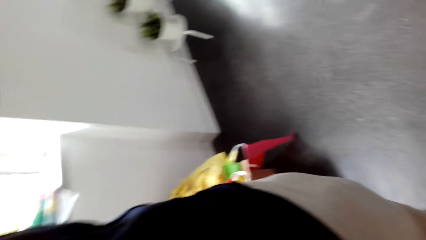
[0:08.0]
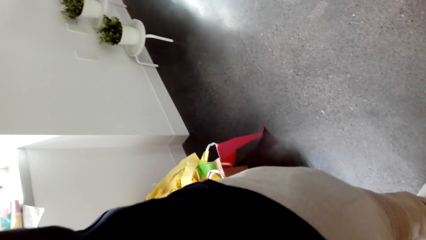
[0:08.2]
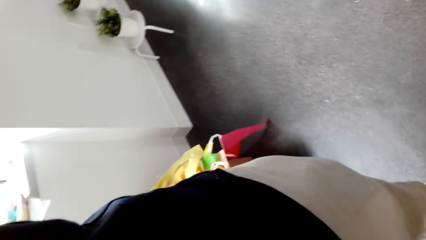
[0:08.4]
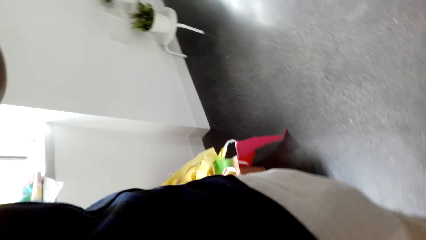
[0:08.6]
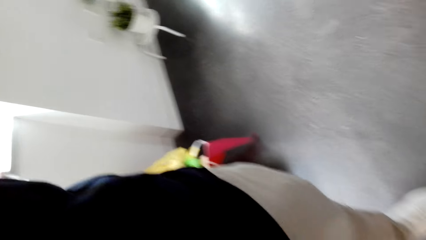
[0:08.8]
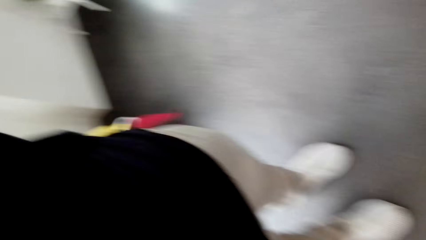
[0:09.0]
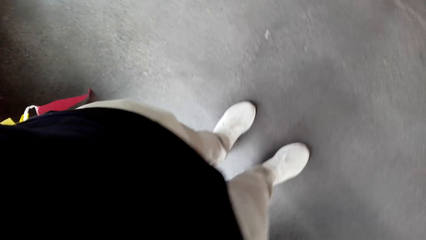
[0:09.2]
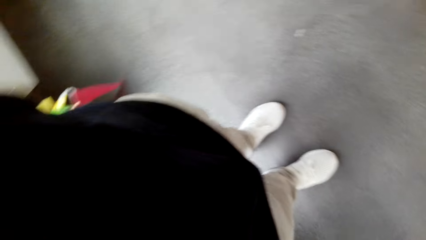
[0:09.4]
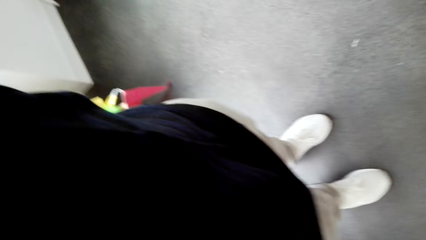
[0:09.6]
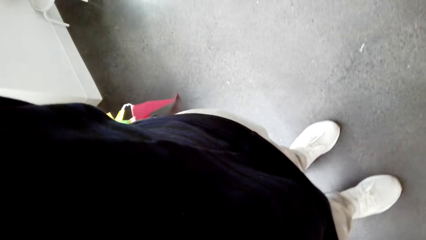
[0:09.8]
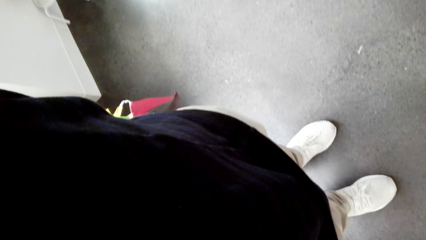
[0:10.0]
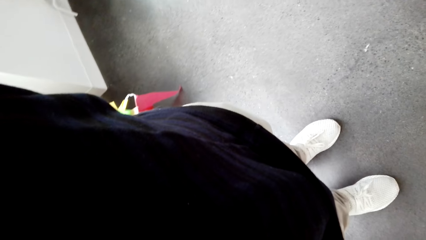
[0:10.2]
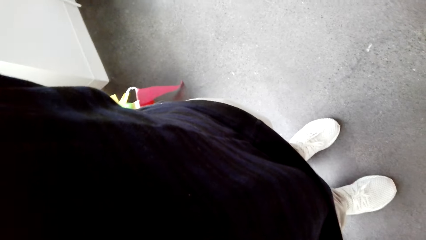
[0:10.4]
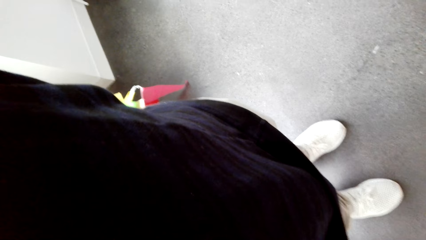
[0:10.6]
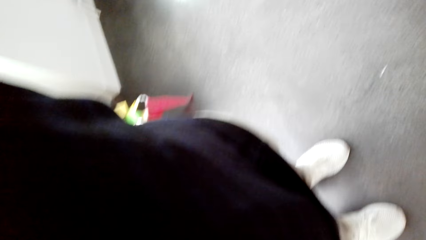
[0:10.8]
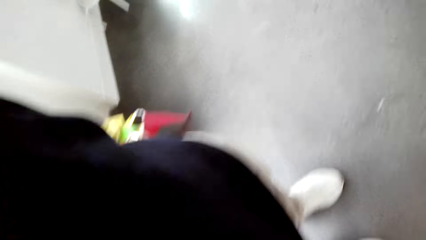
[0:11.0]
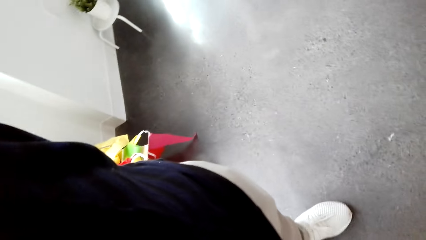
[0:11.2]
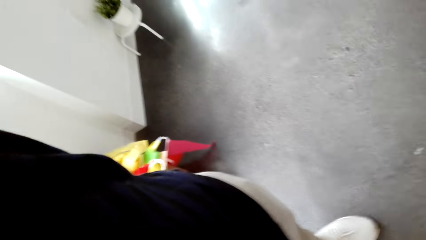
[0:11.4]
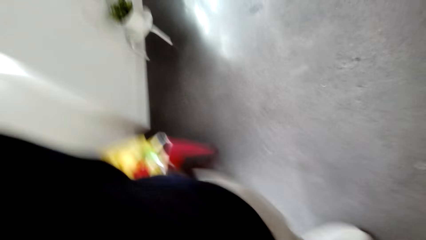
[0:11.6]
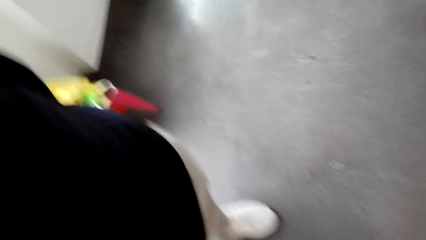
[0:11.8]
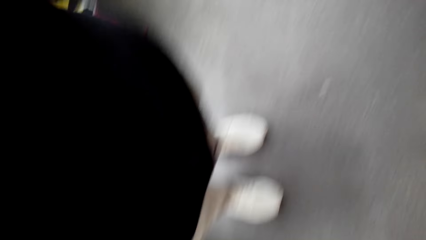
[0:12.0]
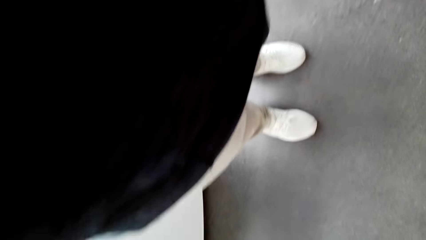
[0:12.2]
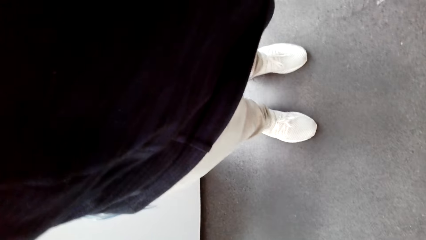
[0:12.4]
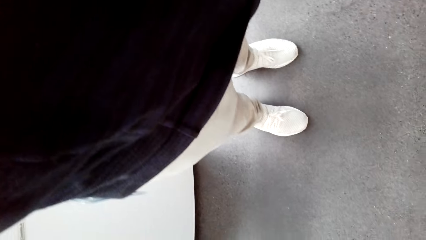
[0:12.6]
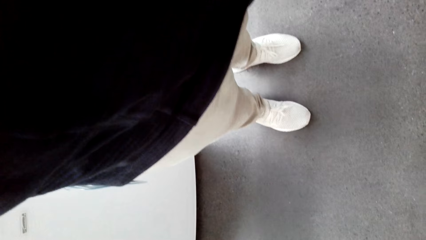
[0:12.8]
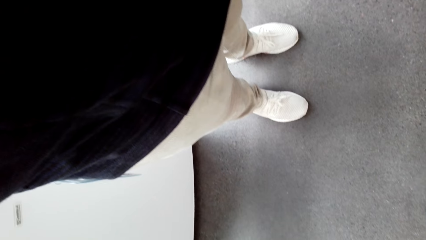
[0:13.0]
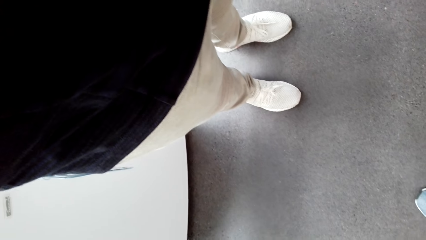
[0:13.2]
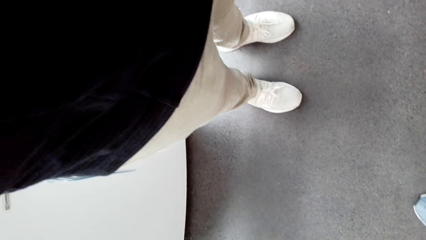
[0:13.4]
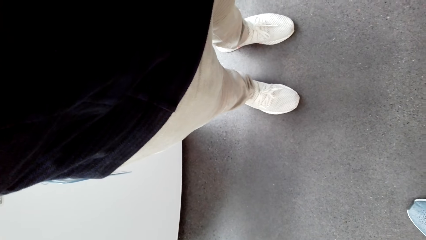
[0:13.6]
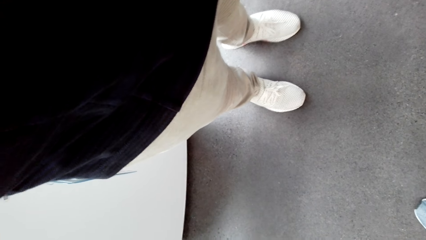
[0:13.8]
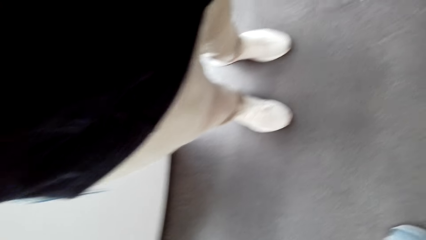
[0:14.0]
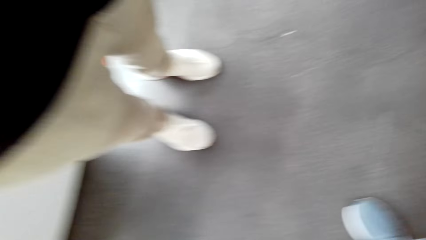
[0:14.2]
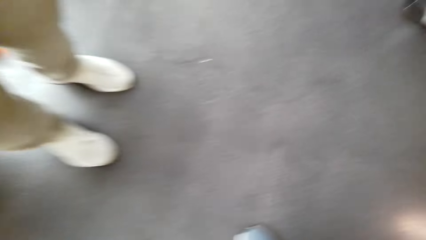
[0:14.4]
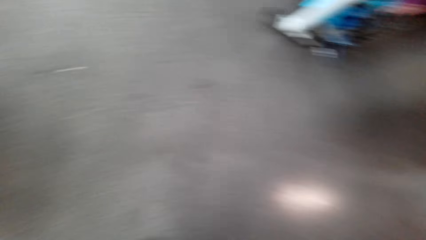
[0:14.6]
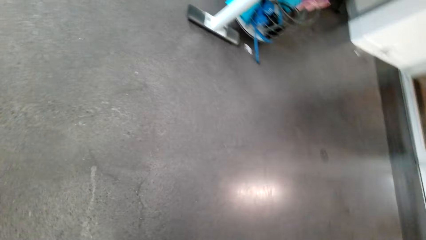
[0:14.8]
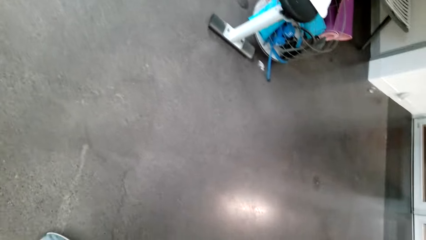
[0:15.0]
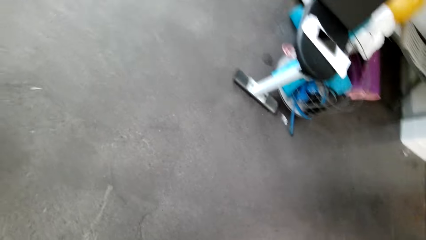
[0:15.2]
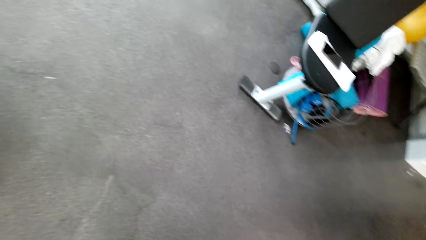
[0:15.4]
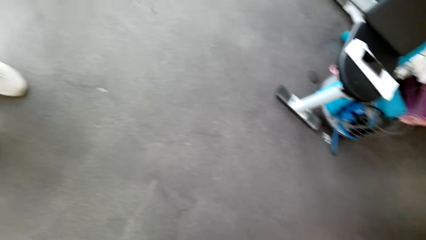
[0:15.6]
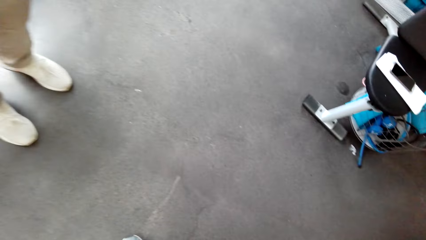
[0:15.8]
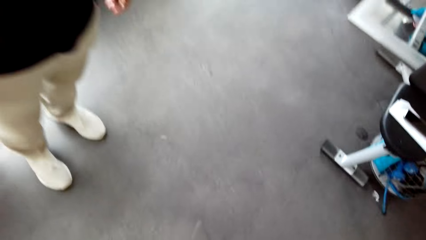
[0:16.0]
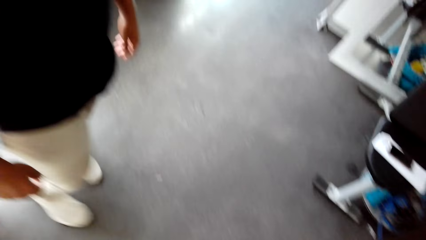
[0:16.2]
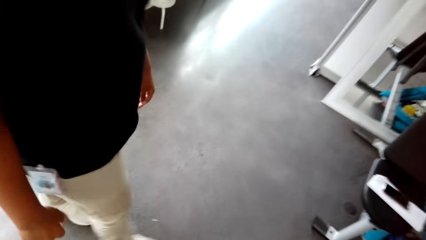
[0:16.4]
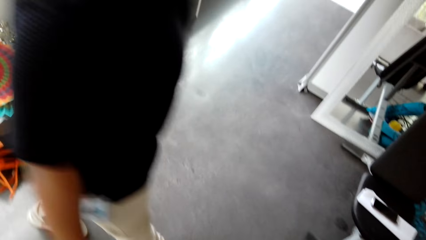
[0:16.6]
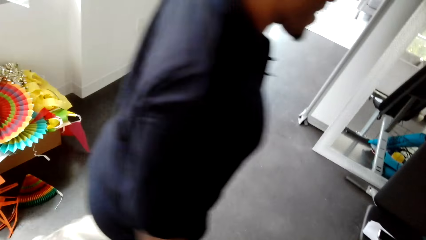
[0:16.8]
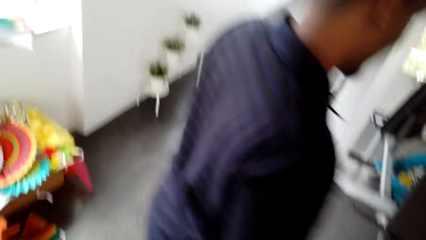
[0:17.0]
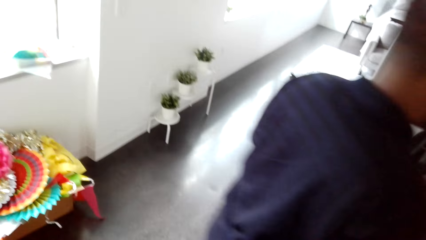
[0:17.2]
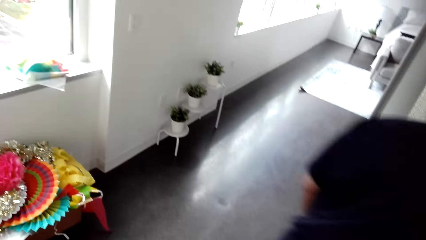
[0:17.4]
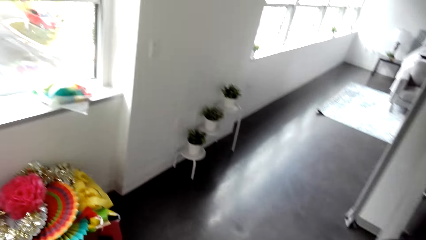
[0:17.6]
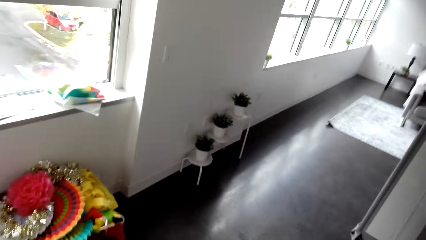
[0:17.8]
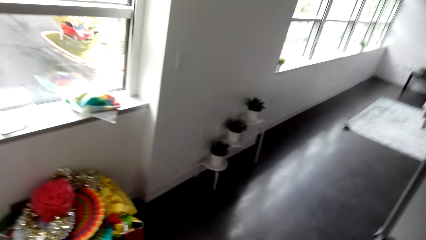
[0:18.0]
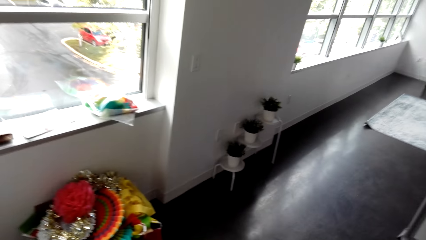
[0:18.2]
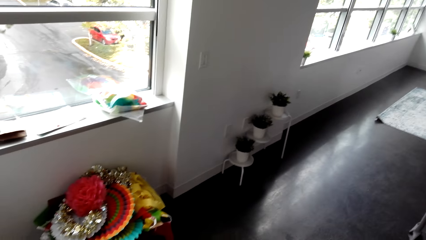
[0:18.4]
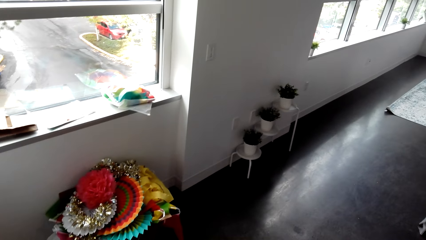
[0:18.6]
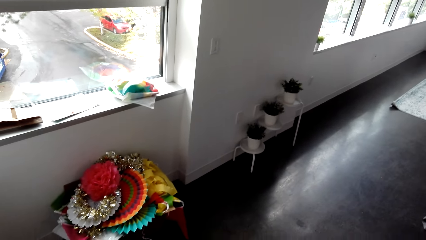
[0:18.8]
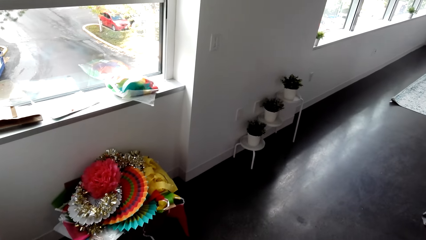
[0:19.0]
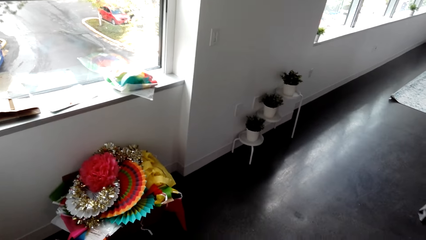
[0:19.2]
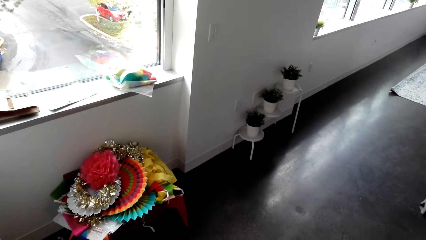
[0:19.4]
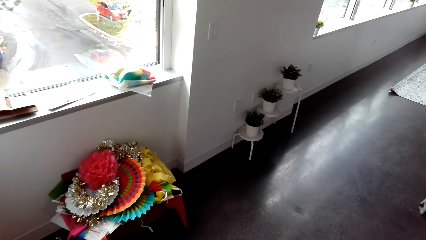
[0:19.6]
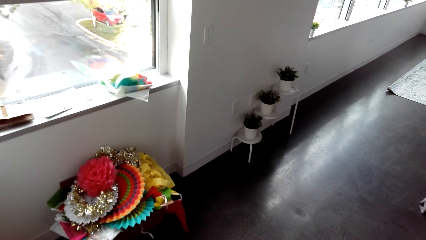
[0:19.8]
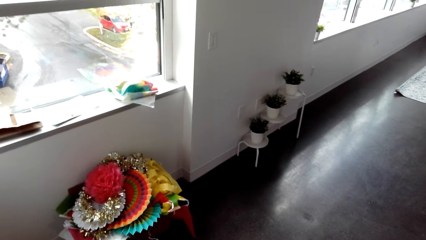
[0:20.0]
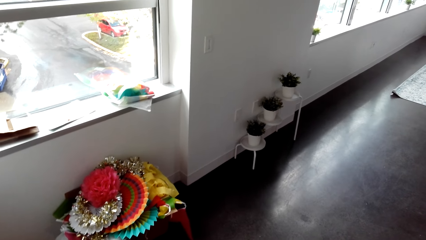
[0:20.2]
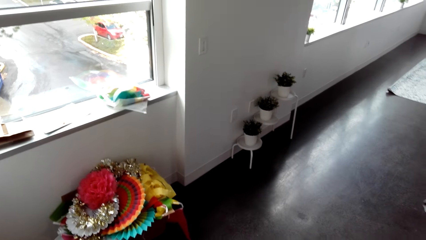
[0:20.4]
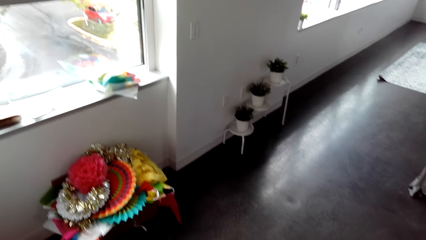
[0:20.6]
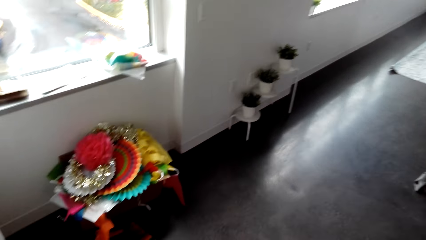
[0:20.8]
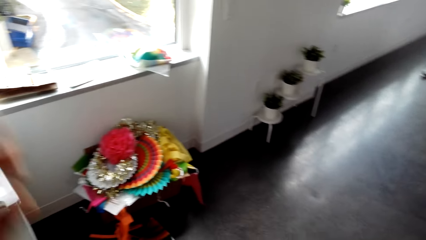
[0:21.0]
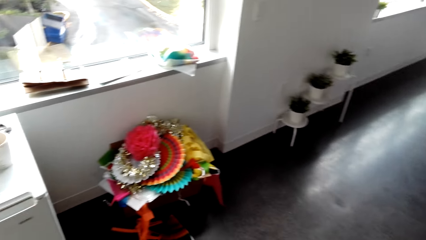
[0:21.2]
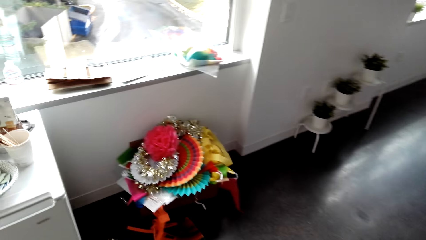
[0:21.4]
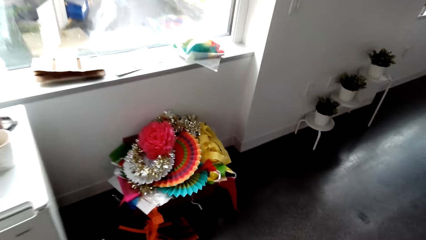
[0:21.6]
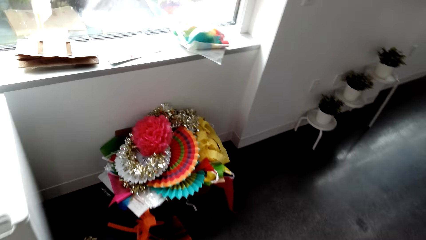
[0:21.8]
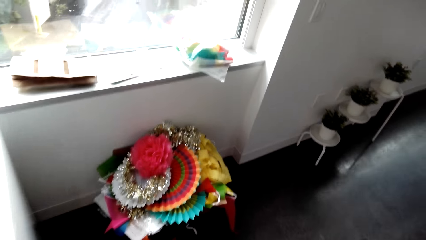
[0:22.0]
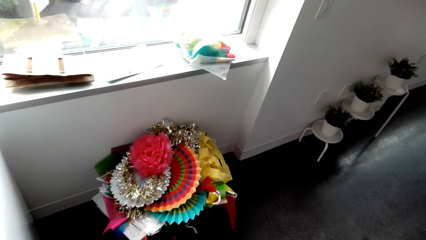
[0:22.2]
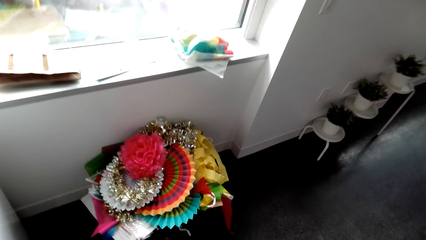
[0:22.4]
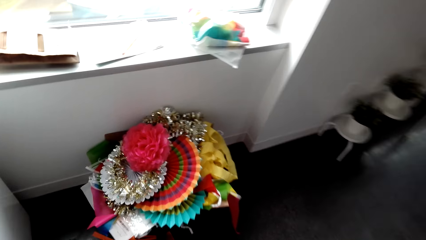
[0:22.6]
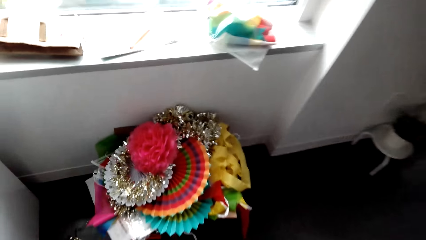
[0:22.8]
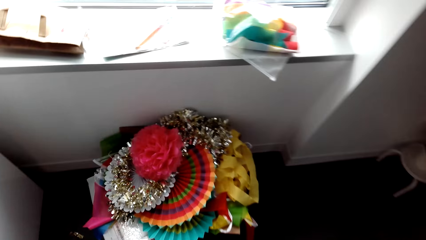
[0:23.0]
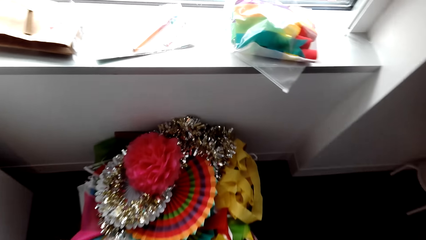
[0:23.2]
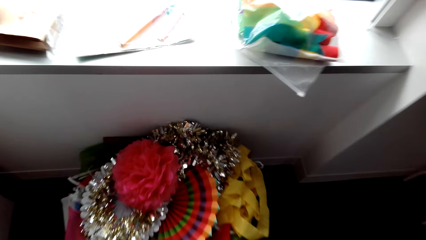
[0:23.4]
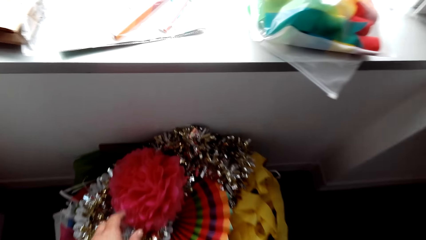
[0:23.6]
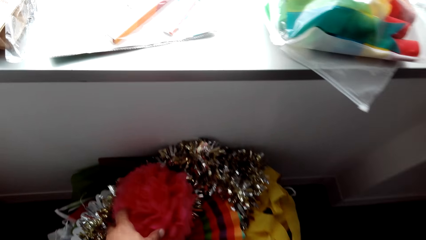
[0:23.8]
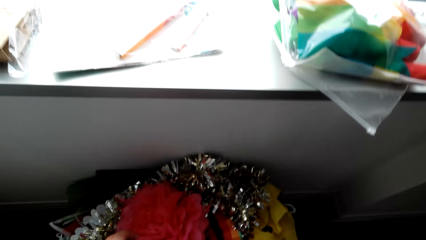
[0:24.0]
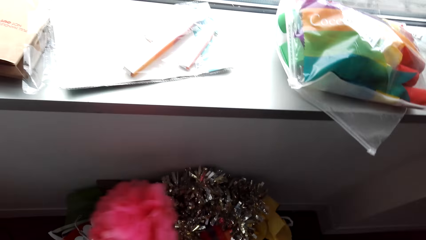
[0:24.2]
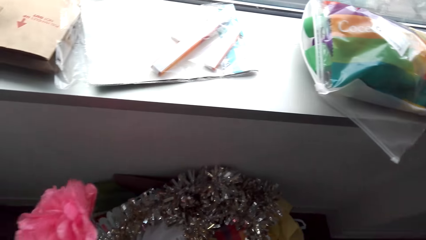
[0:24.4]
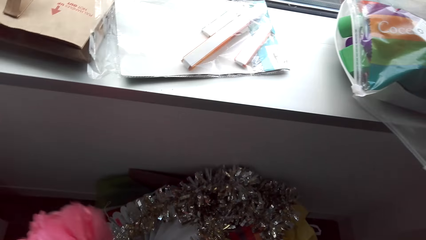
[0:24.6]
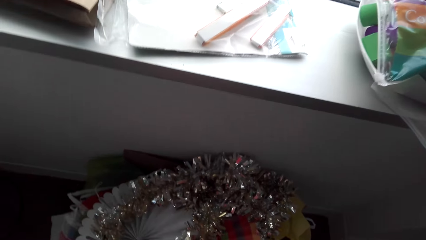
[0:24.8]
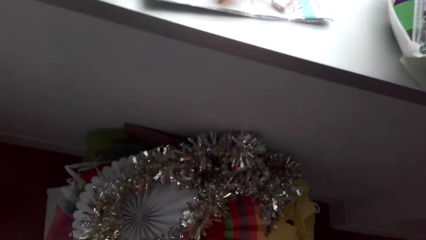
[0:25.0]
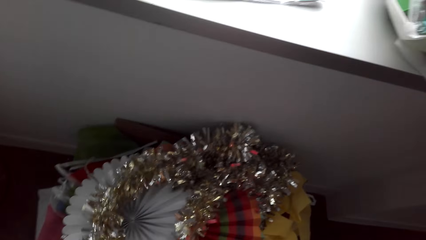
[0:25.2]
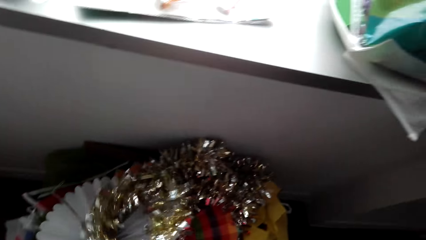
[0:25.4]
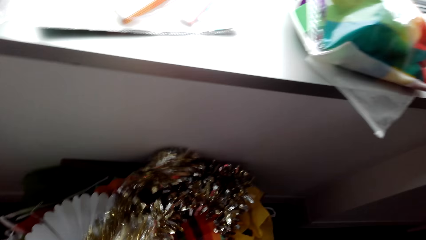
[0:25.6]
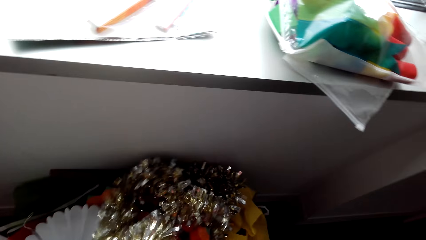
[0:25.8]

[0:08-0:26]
The camera wearer removes the camera. A person walks away. The camera wearer picks decorations from the box.
